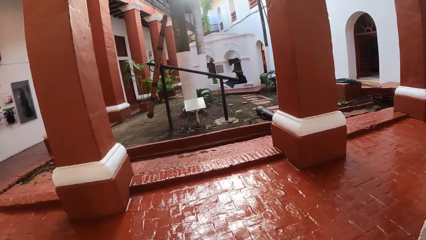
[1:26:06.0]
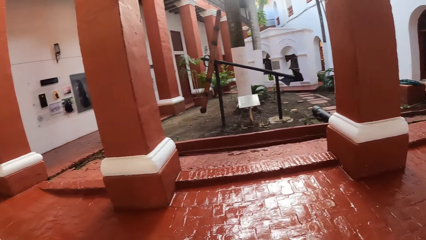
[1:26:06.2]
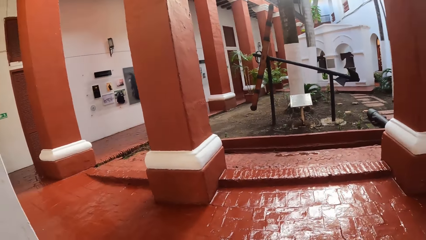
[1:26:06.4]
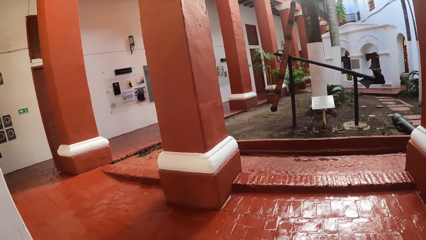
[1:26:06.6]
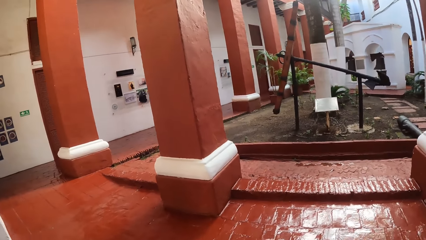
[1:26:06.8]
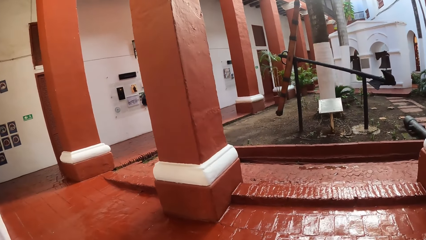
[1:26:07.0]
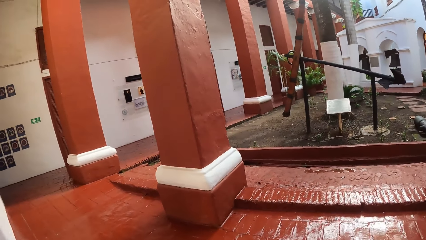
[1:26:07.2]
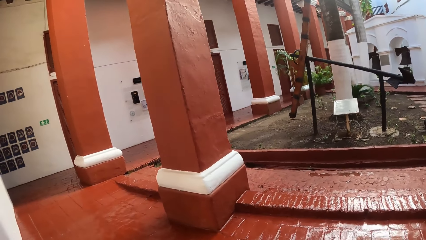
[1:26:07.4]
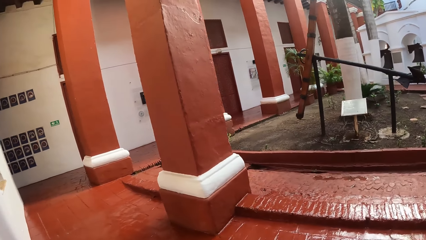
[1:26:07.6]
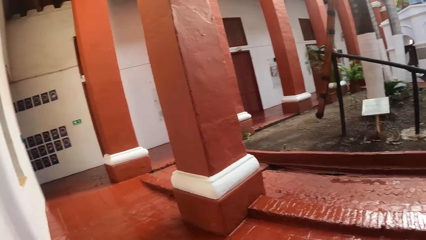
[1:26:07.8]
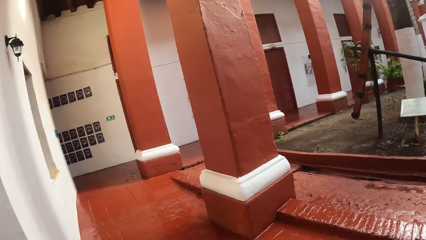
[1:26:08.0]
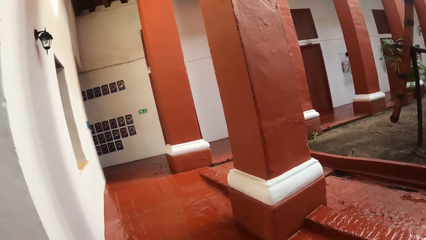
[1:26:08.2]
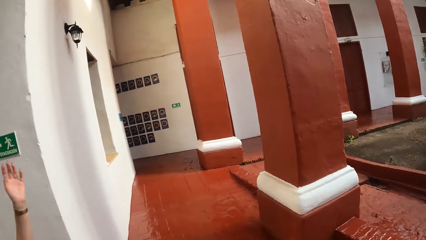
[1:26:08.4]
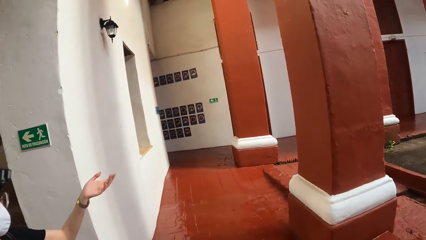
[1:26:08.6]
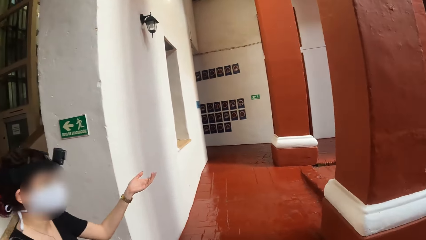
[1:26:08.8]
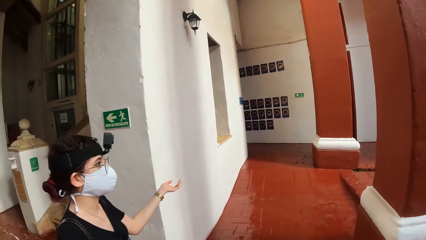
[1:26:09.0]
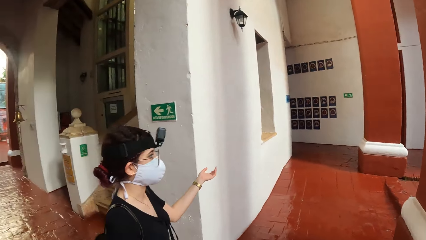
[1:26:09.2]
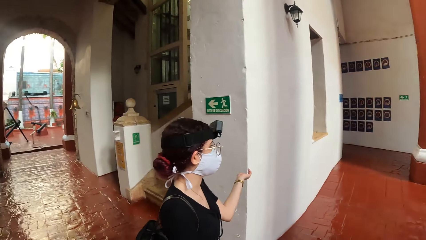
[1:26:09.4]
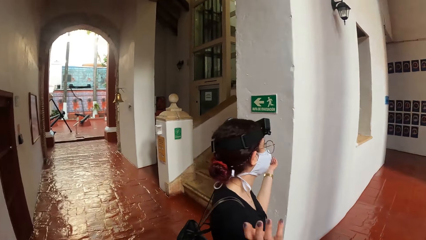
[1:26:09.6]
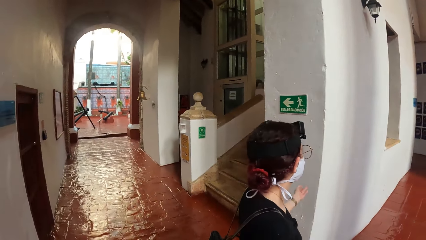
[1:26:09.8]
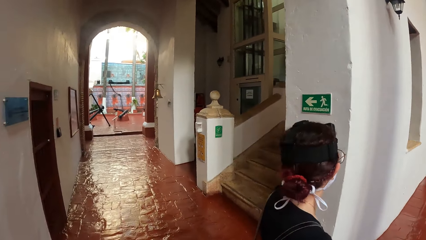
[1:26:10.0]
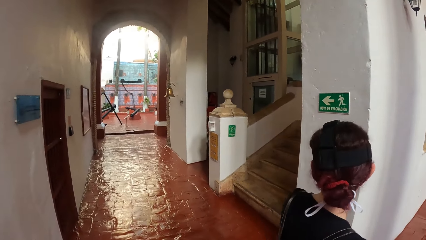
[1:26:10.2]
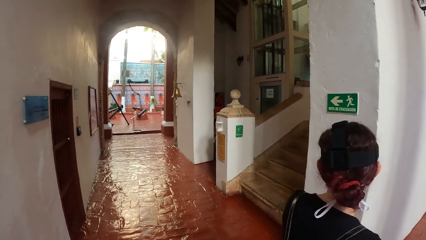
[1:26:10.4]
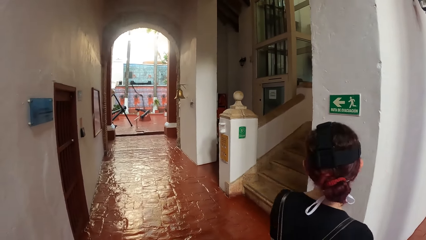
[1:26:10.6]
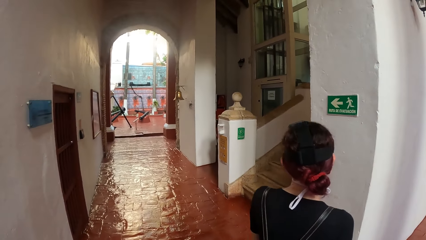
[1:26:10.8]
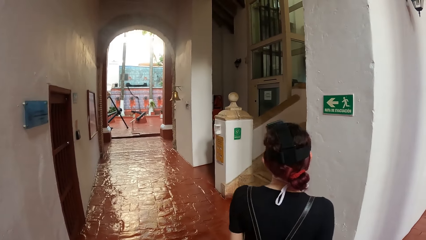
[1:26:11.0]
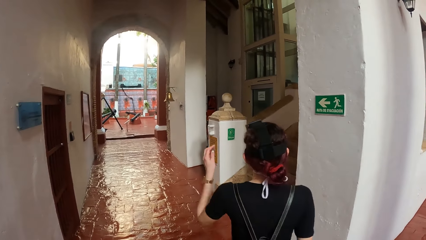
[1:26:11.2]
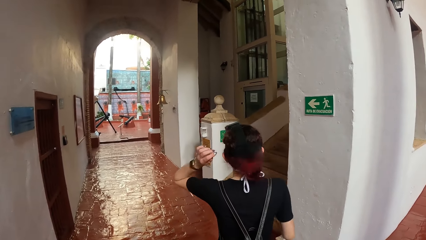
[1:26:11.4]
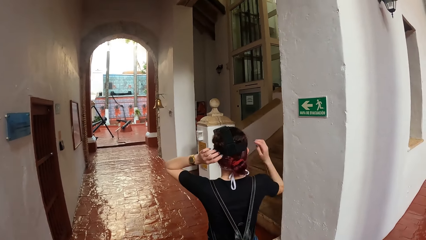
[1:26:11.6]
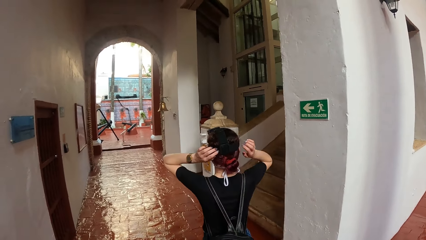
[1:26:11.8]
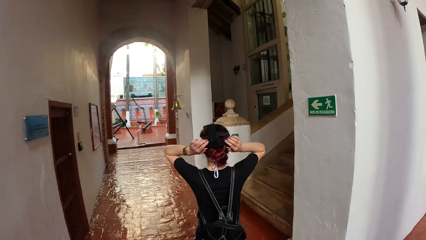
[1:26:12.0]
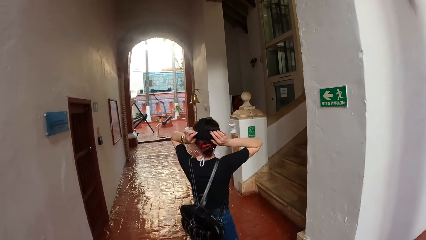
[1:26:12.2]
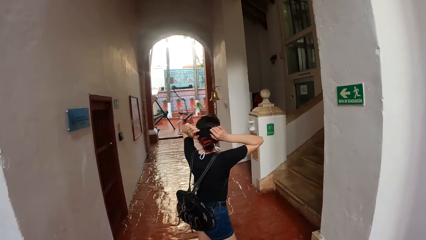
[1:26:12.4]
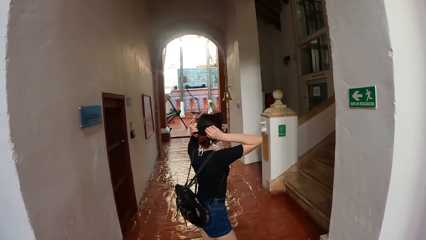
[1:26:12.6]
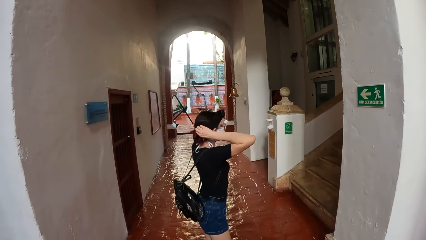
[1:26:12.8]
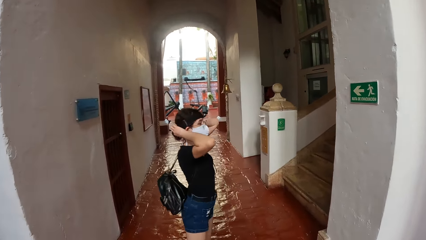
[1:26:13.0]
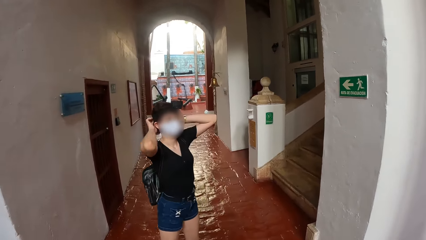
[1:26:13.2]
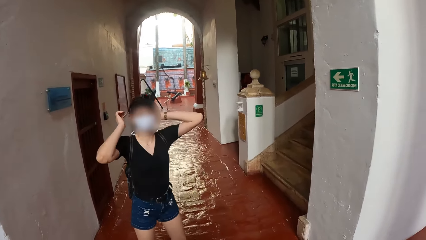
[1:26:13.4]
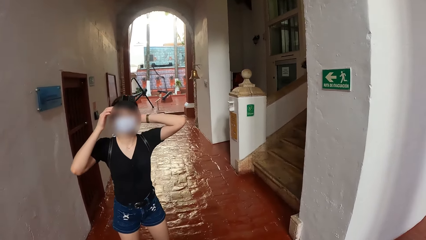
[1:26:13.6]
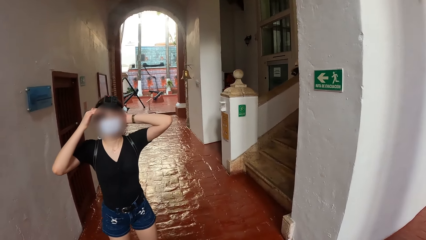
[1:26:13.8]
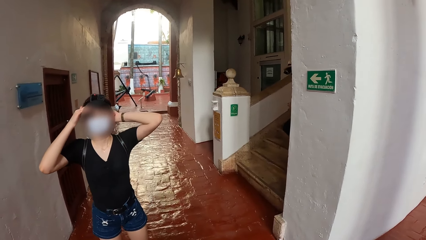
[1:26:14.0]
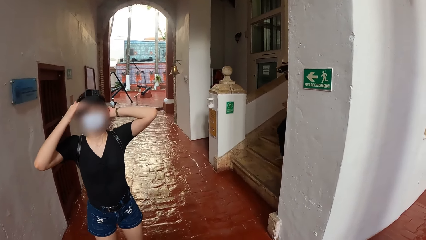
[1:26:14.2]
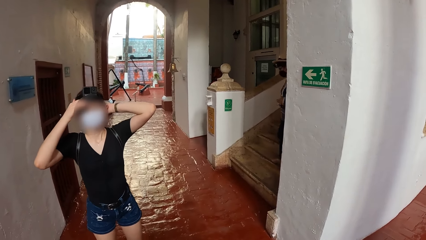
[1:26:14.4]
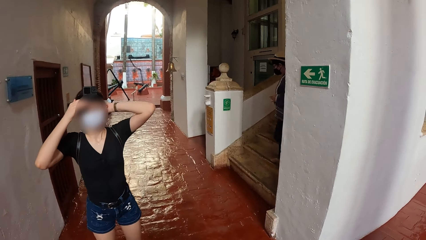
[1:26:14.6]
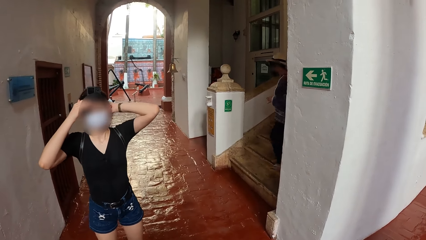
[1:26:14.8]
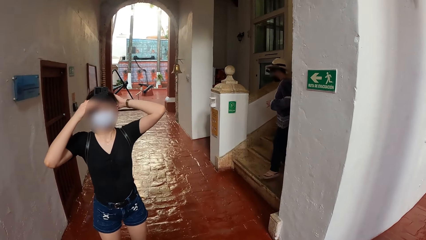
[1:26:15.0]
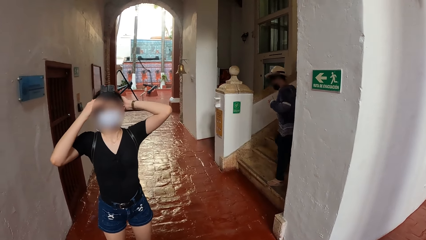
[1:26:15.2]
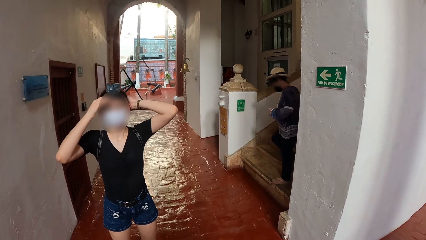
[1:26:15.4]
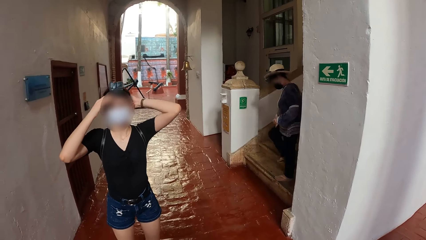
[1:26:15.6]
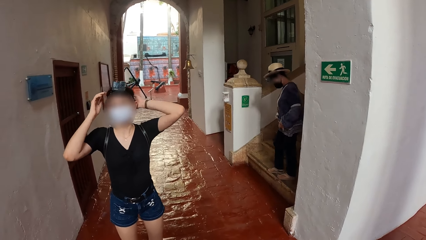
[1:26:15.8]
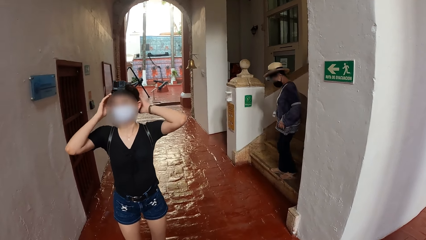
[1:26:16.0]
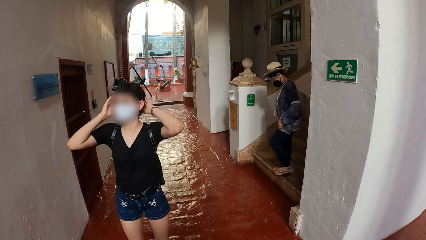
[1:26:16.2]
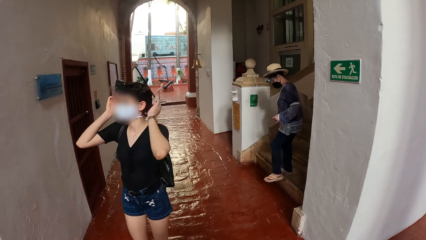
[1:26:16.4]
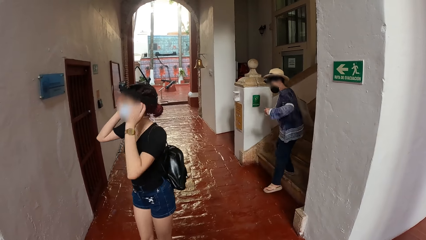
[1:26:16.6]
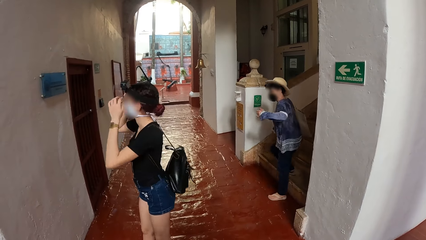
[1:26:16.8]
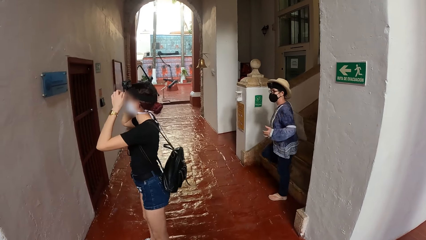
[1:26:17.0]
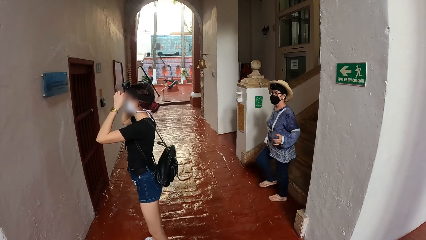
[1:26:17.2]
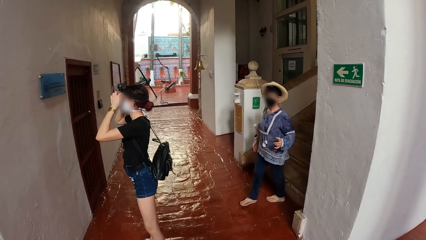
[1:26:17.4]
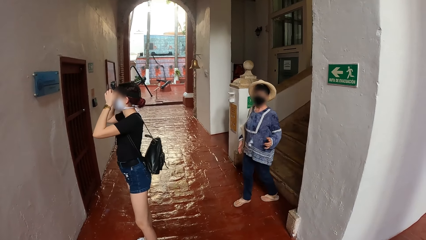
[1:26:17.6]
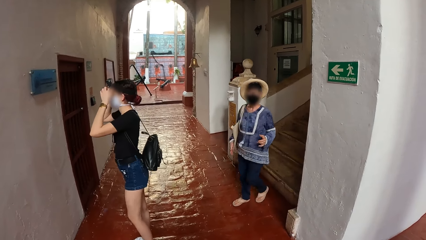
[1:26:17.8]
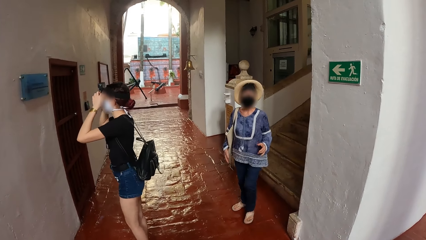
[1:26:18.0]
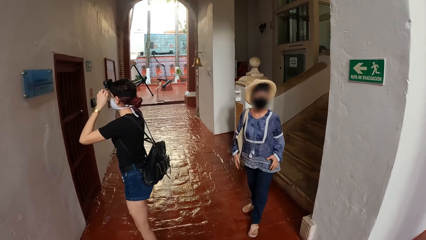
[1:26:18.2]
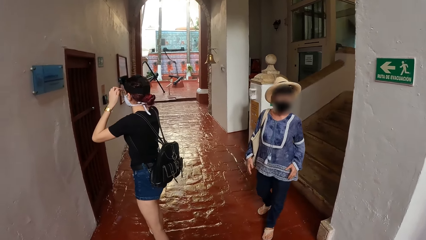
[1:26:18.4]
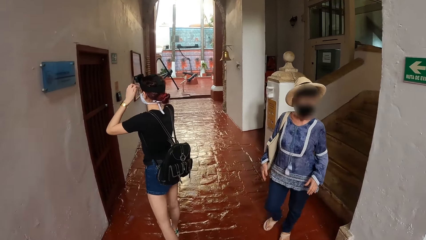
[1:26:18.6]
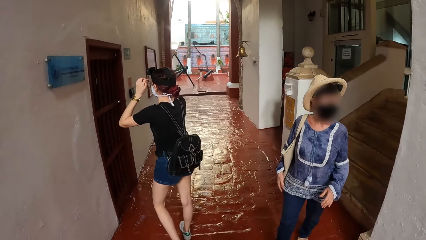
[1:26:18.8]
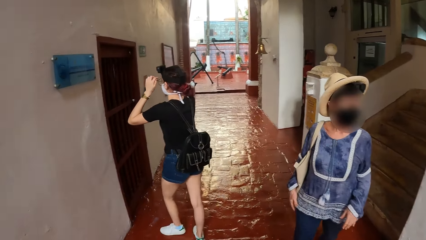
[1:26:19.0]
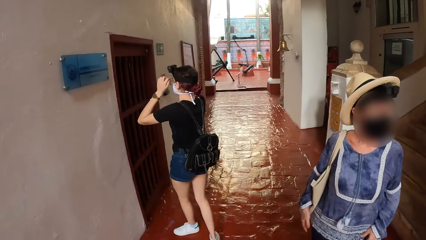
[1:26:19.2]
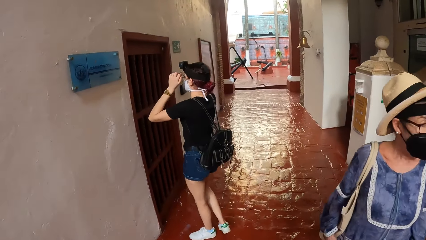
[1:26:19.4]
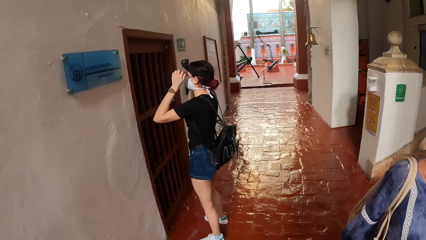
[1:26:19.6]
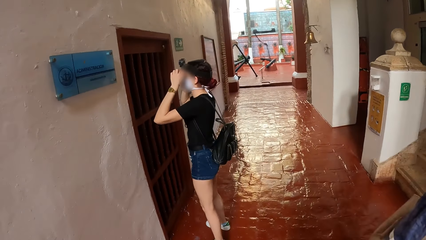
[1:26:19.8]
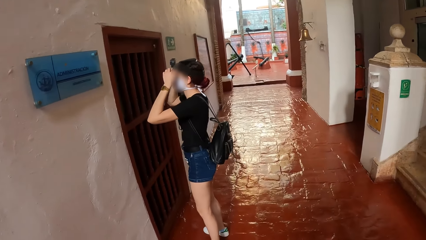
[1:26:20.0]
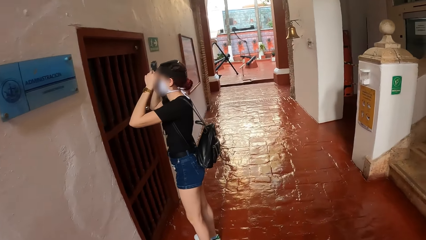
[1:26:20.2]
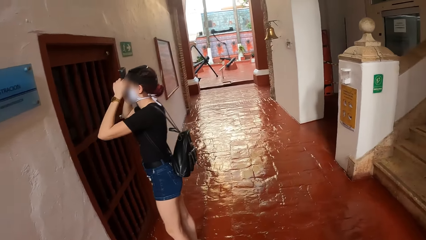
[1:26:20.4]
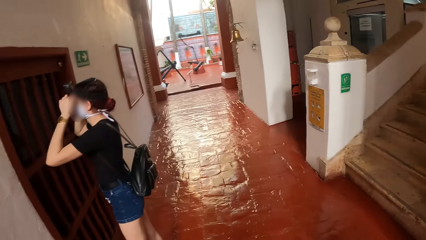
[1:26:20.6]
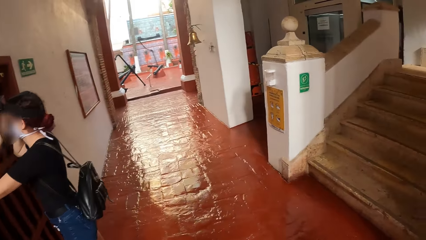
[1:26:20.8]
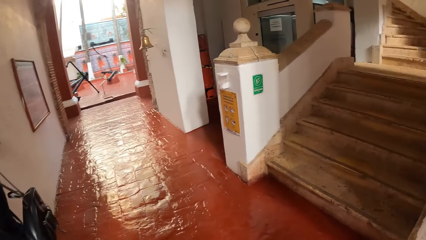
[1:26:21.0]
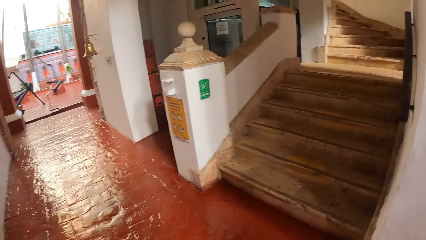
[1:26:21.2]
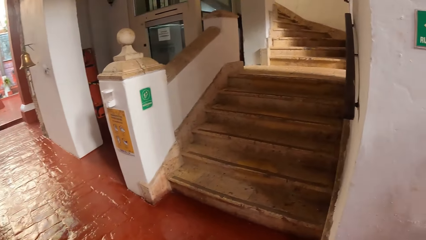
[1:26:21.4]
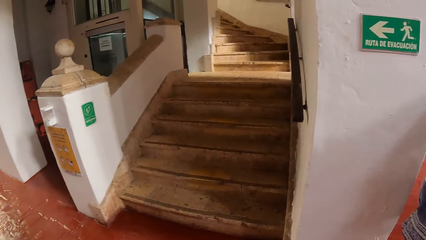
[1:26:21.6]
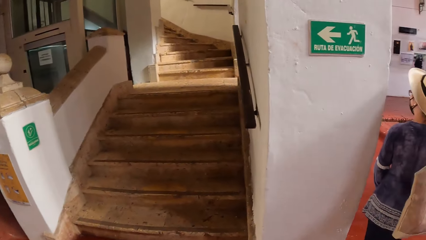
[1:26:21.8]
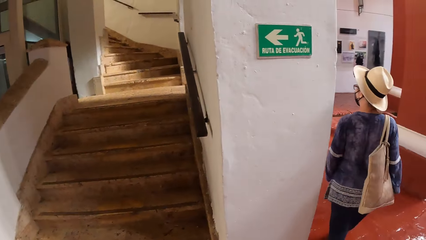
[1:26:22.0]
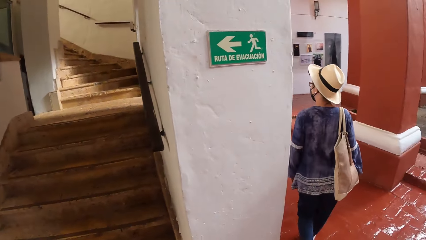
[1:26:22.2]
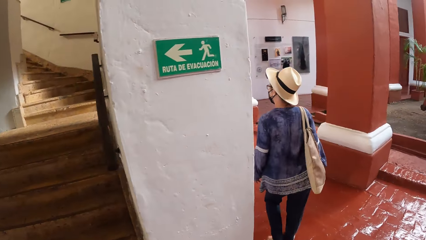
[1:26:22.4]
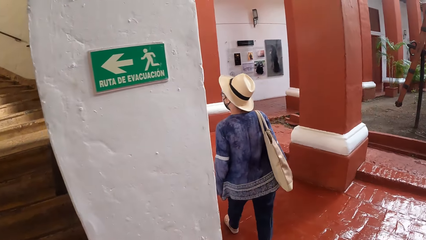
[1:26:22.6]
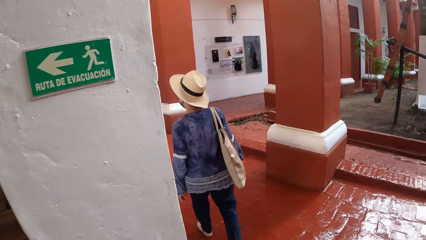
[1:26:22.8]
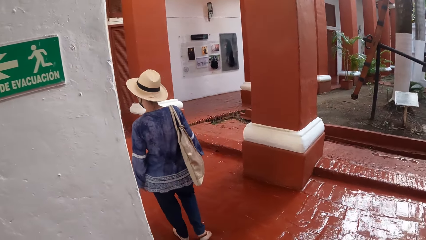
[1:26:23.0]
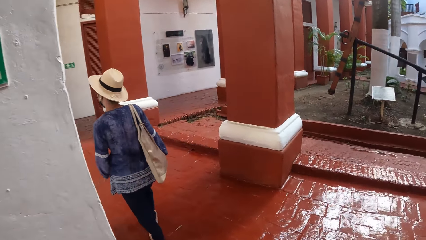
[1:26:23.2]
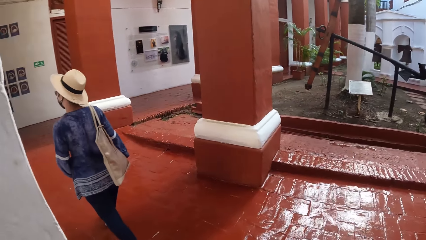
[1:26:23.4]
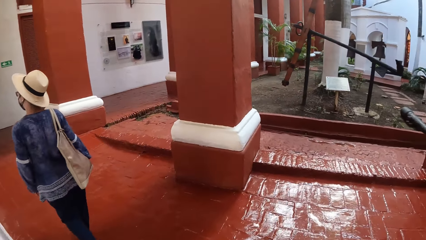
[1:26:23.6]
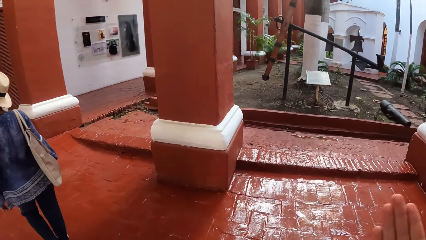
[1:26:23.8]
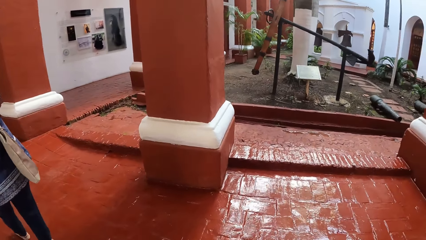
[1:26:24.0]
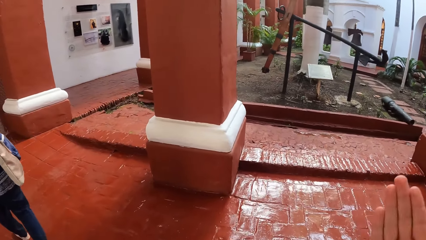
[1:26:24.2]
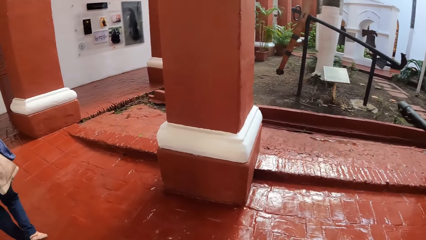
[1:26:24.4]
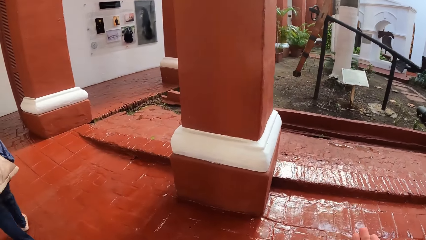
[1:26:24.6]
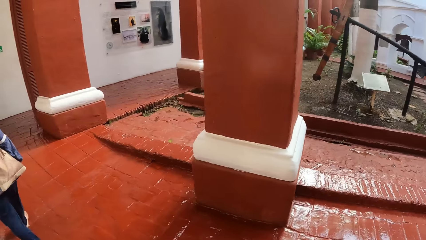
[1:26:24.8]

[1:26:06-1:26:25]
The camera wearer looks around. The woman touches her hair with her left hand, and touches her hair with her right hand. The camera wearer walks on the corridors. Another woman walks past the camera wearer. The first woman adjusts her eye glasses with both hands.
